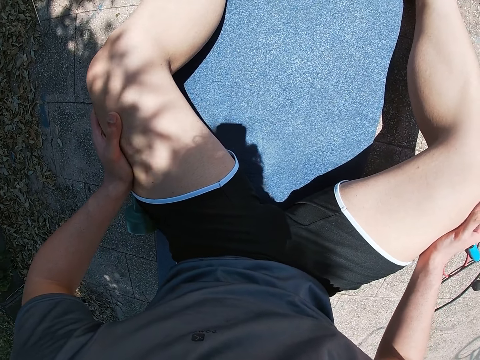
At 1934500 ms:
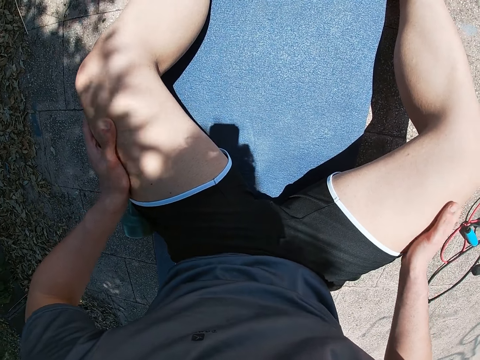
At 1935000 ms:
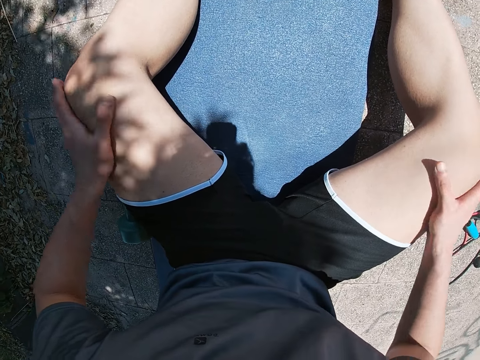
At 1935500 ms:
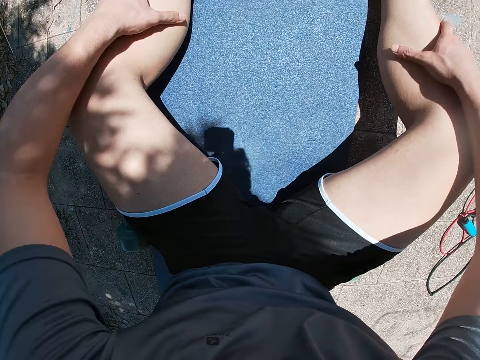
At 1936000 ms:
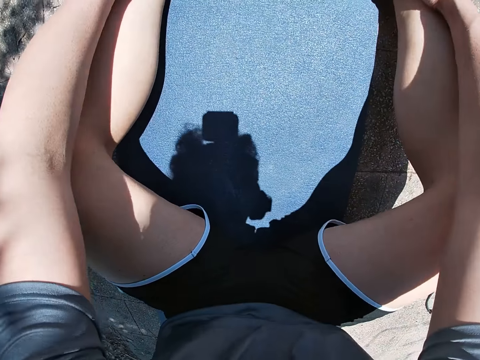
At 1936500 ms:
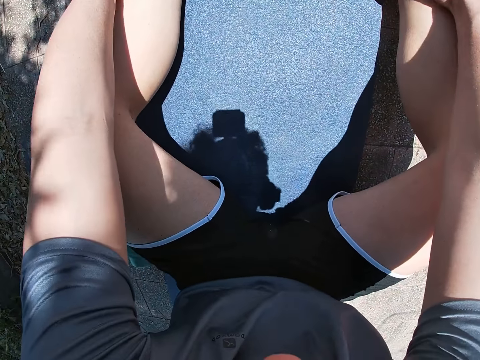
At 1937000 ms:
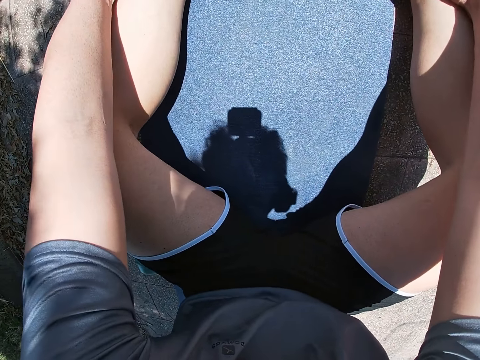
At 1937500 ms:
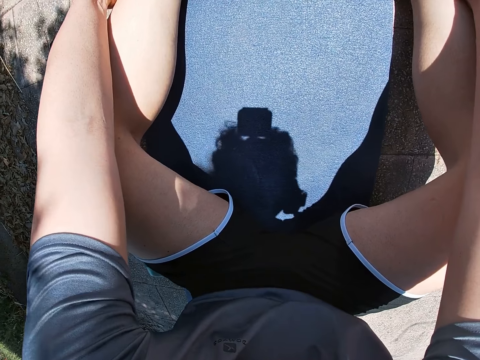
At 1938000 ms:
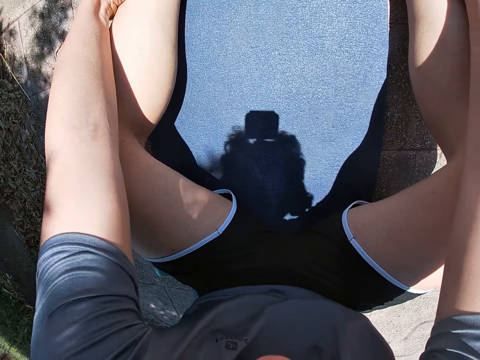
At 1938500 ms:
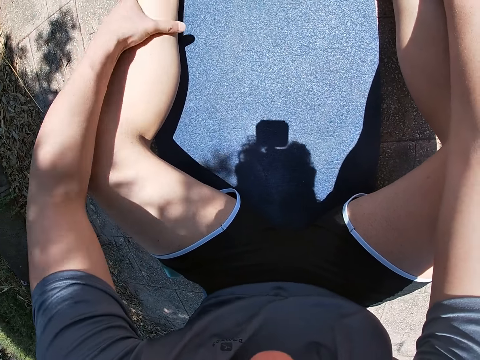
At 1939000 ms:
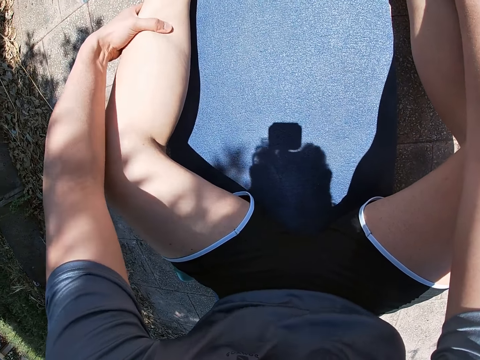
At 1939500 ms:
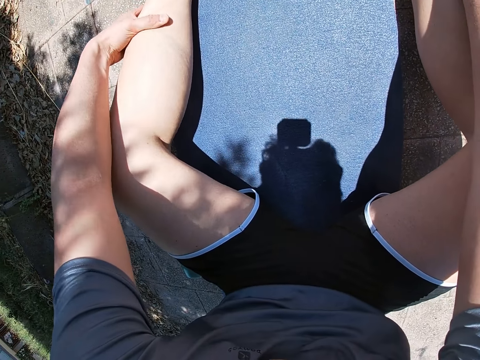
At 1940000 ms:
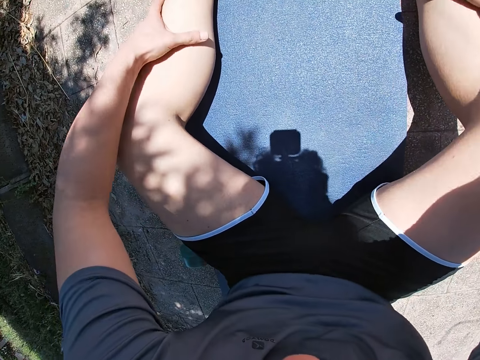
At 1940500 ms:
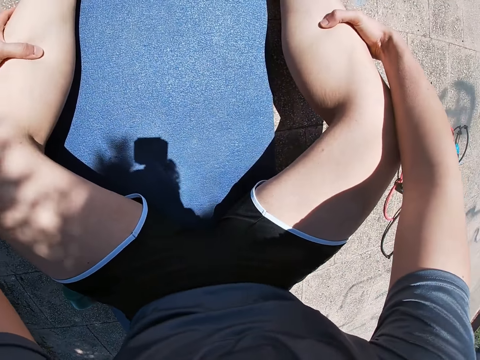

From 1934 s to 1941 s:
The camera wearer touches the legs.

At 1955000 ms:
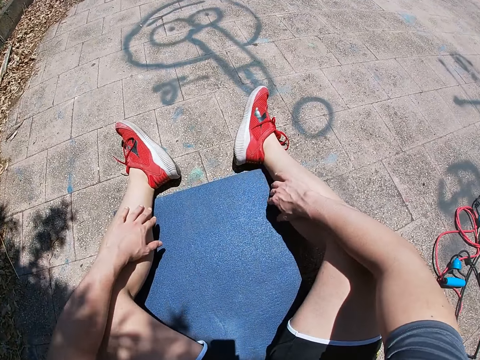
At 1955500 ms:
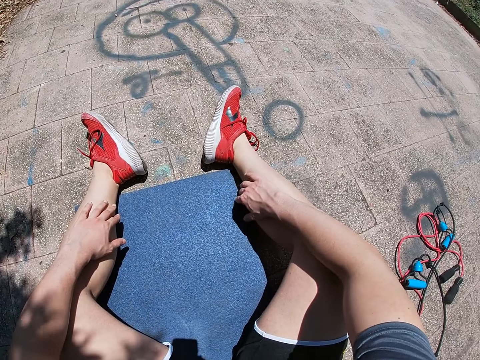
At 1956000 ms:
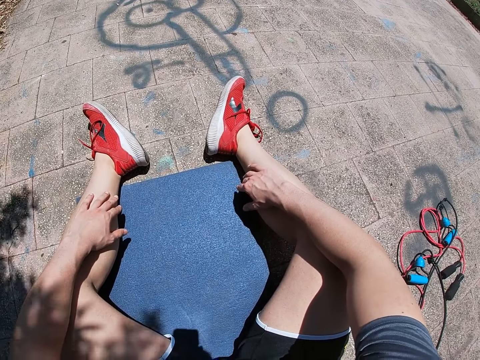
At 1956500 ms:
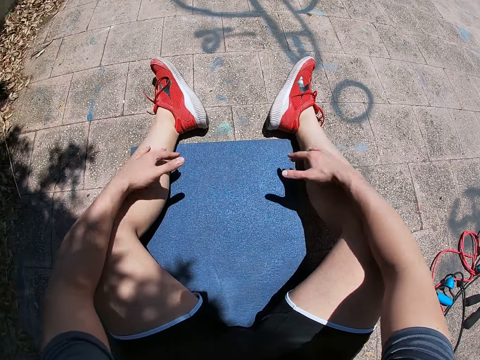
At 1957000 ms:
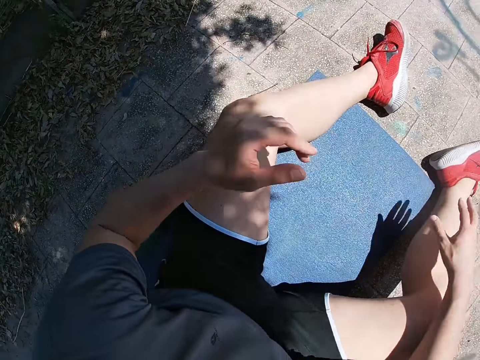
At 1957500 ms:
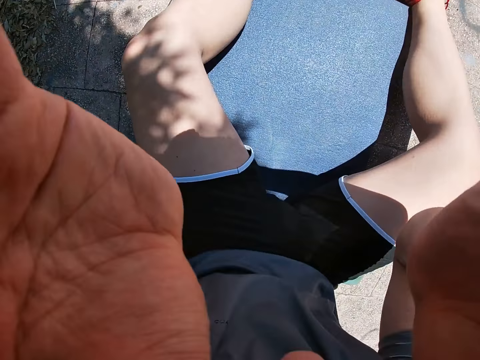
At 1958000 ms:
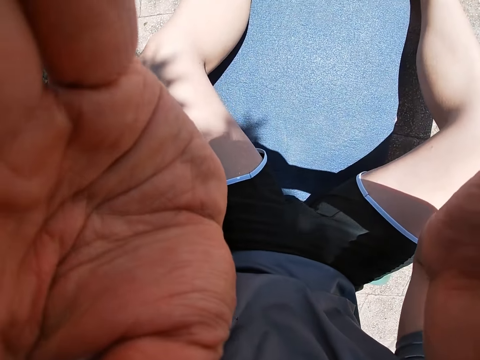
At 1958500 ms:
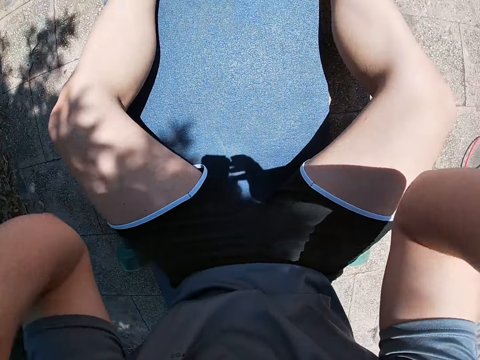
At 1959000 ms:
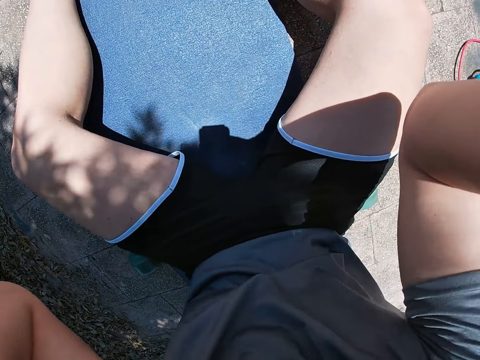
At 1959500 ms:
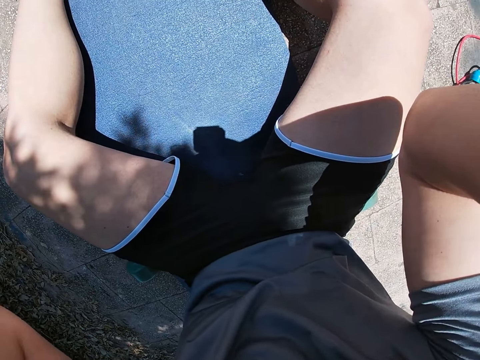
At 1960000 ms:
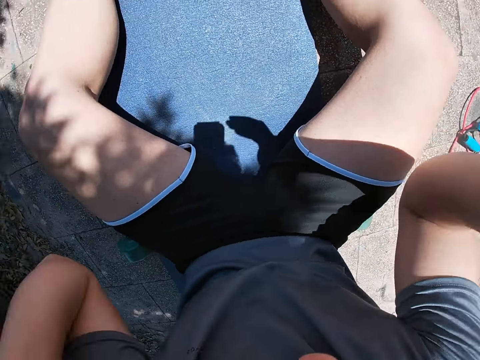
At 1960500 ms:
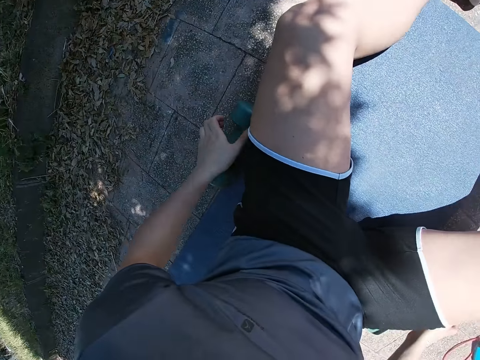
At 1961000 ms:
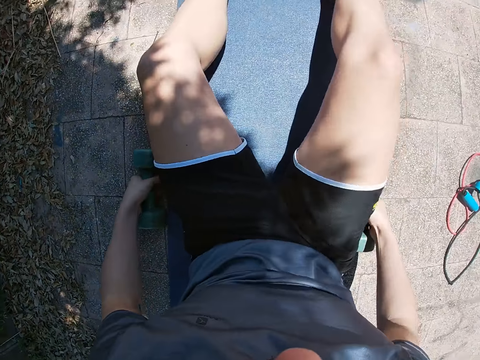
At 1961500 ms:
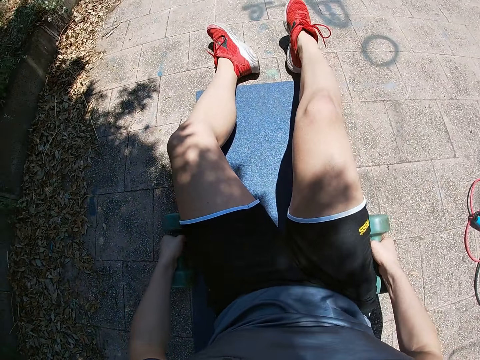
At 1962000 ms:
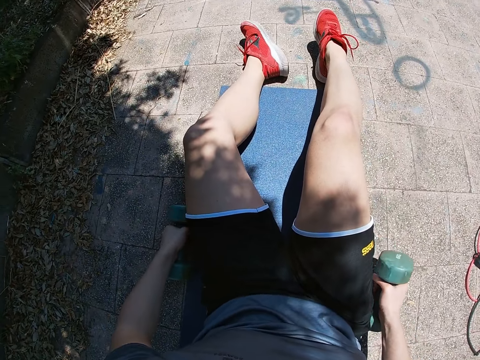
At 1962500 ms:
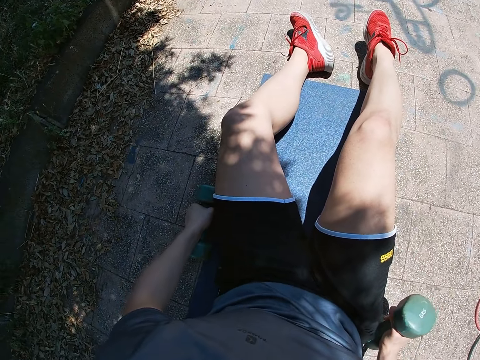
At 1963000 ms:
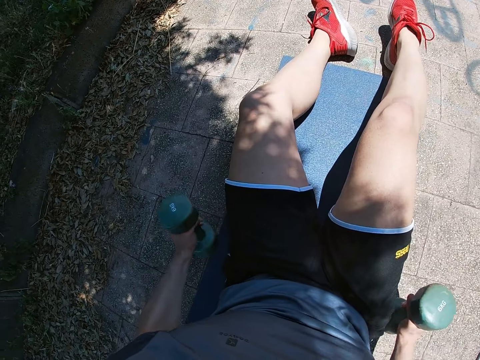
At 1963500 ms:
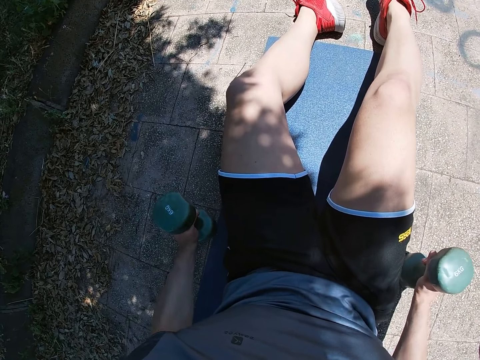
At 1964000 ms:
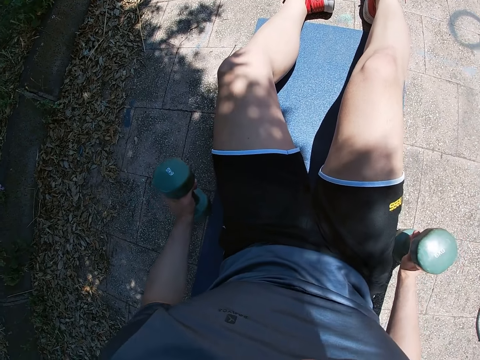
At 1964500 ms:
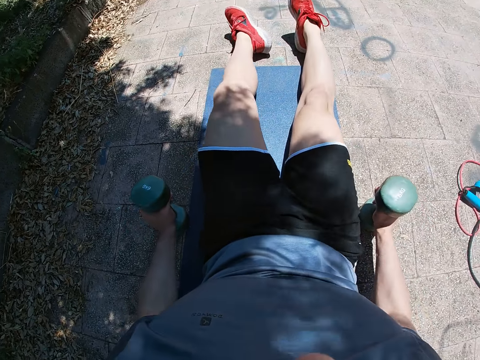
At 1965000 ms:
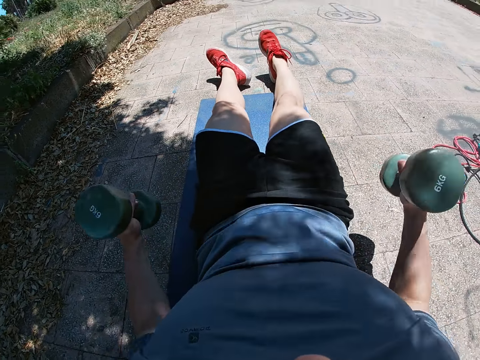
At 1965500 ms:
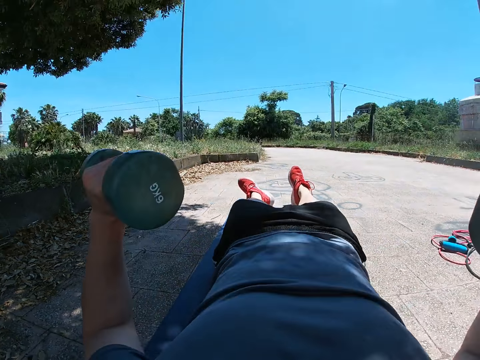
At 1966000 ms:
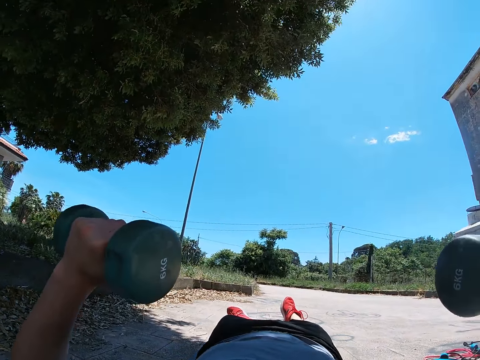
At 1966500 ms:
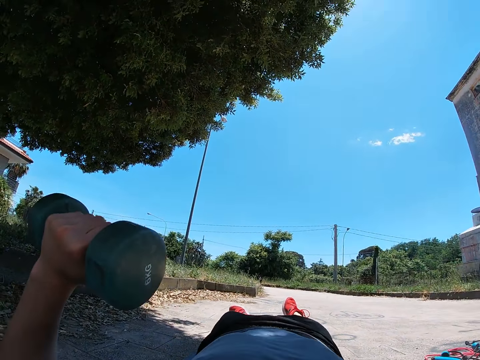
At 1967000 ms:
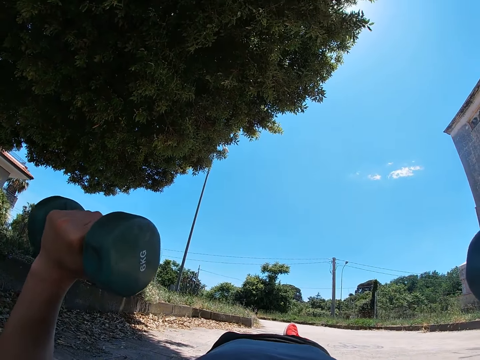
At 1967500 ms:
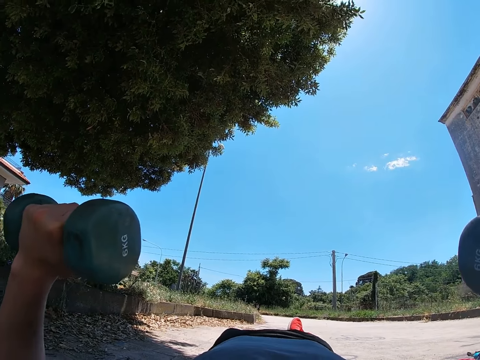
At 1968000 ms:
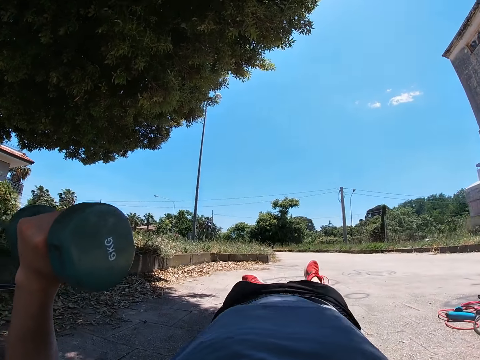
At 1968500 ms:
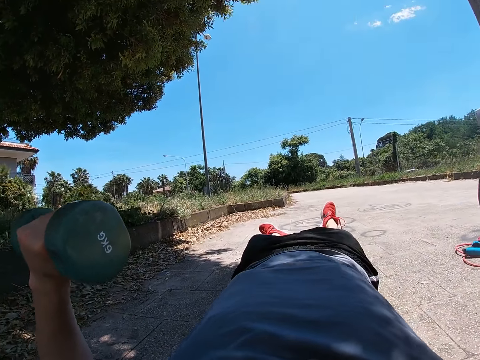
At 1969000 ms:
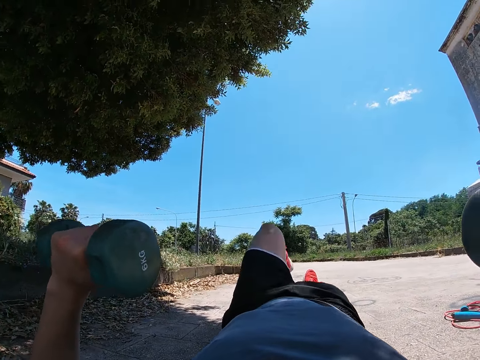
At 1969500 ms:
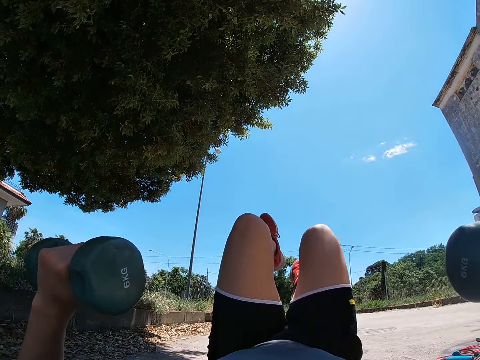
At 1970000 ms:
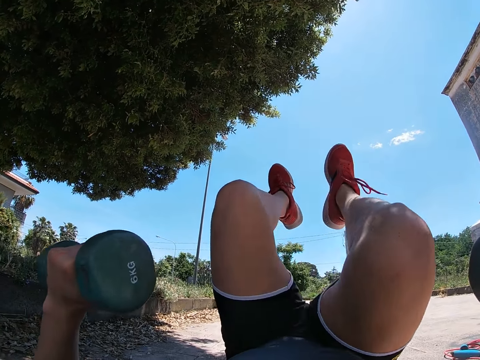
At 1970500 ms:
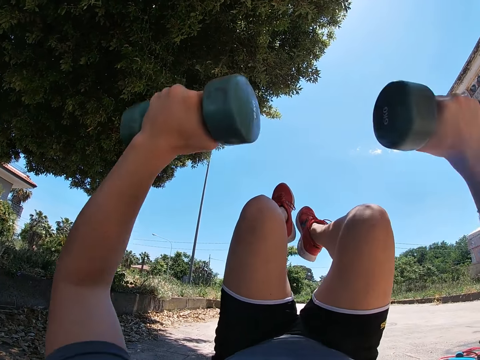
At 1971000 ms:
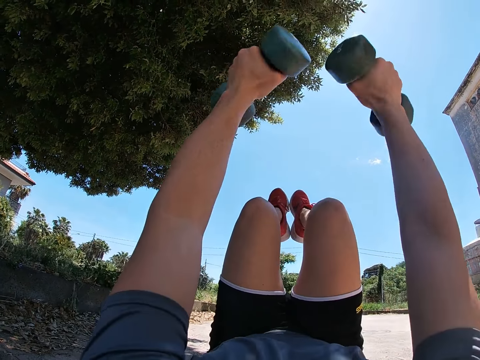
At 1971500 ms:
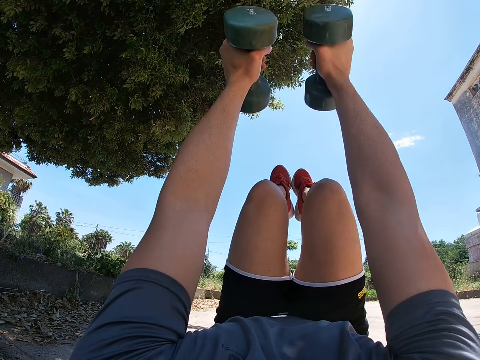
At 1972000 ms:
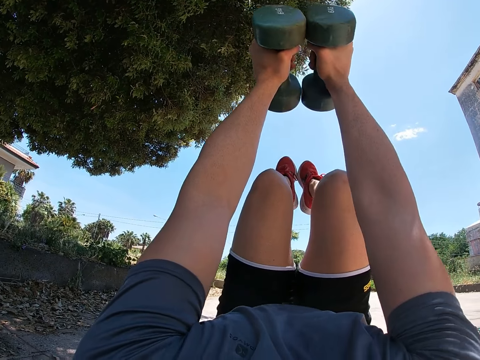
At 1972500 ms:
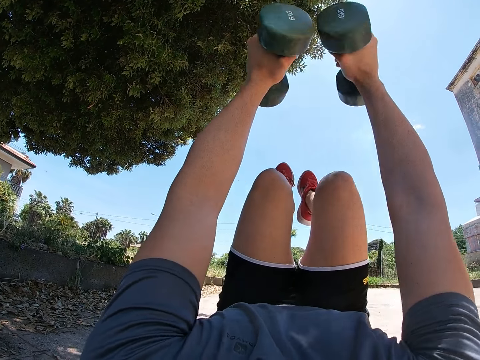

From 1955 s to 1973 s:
The camera wearer touches his head with both hands. He raises the hands. He picks up the dumbbell with his right hand and picks up the dumbbell with his left hand. He holds the dumbbells. He lays his back on the ground. He raises the dumbbells. He raises his left leg above the ground. He raises his right leg above the ground. He stretches both hands upwards. He lifts up the dumbbells. He drops his right leg to the ground and moves both hands sideways.

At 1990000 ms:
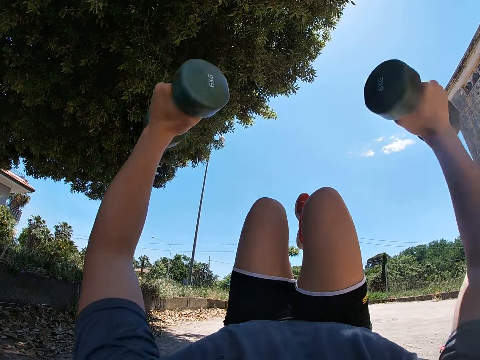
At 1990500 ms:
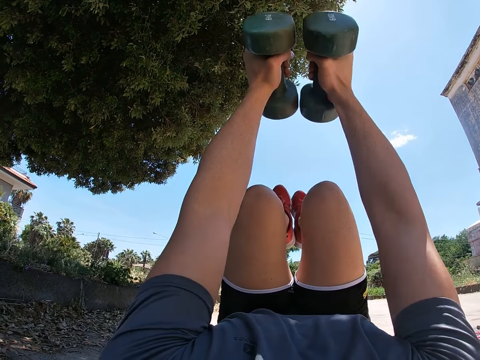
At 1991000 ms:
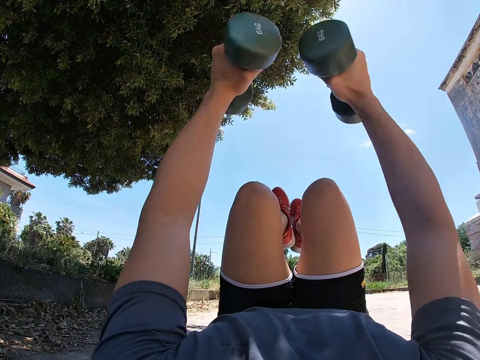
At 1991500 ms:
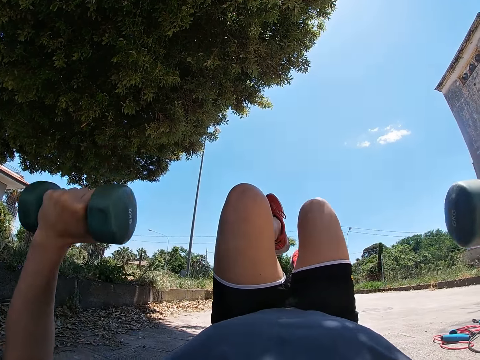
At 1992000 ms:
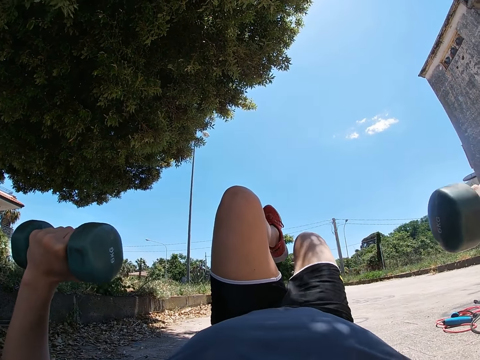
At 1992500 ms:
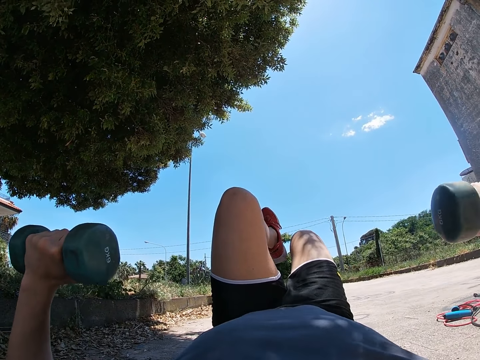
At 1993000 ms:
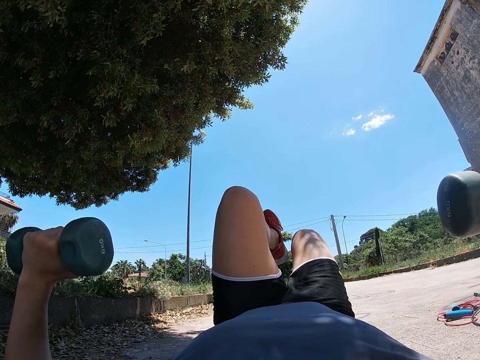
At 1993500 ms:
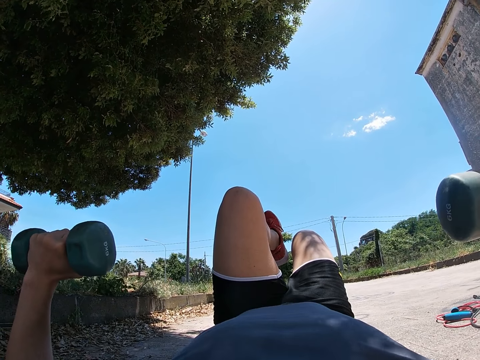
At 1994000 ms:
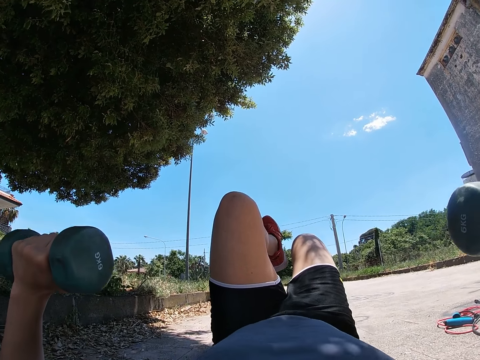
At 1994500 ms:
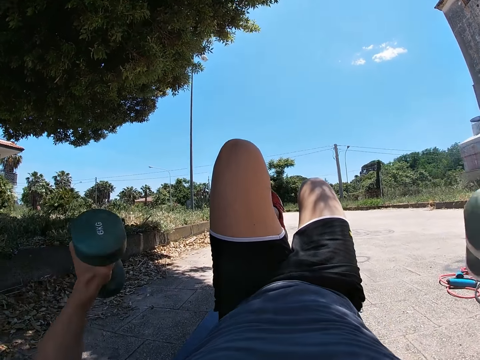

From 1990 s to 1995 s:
The camera wearer raises his left leg above the ground and stretches both hands upwards. He drops his right leg to the ground and moves both hands sideways.
